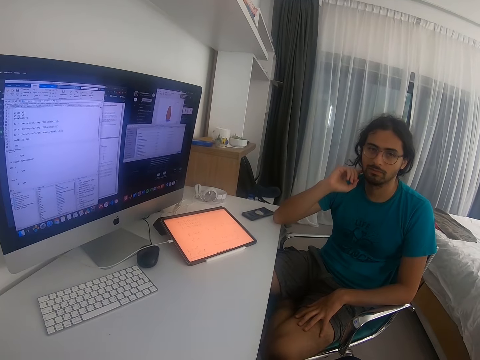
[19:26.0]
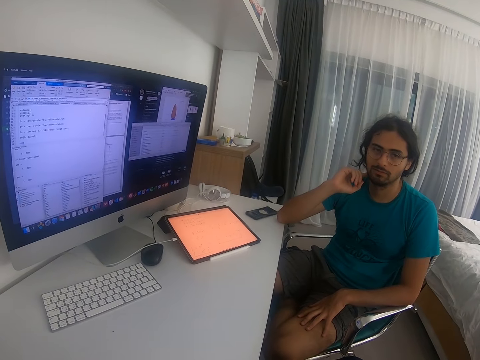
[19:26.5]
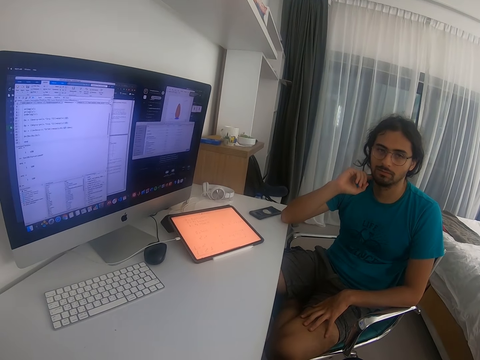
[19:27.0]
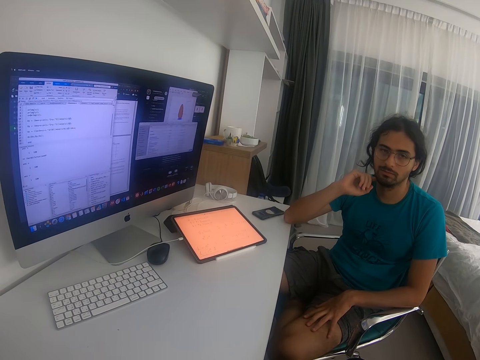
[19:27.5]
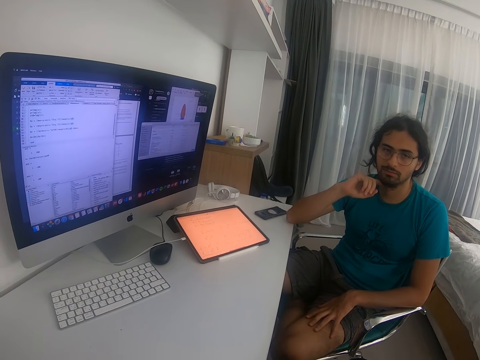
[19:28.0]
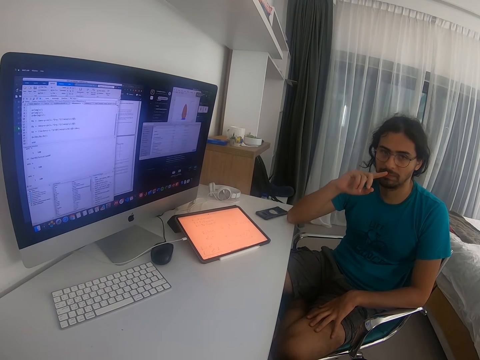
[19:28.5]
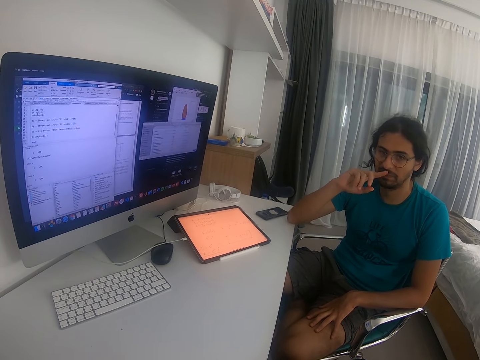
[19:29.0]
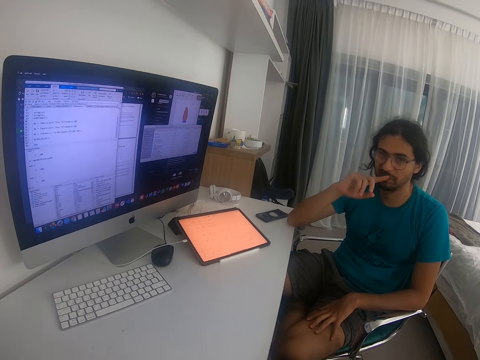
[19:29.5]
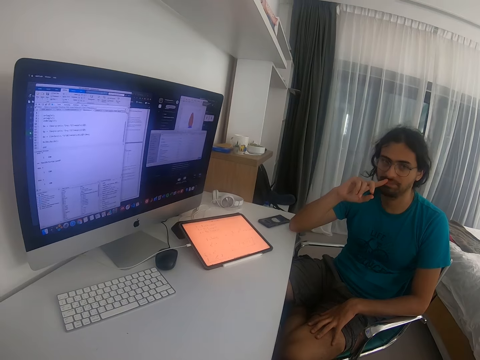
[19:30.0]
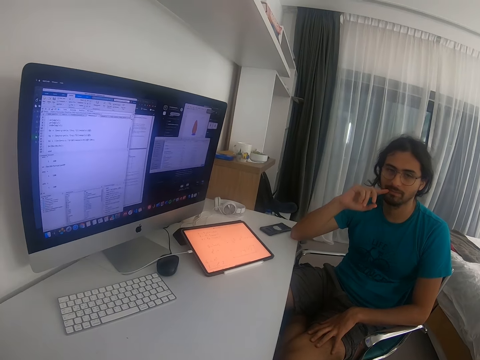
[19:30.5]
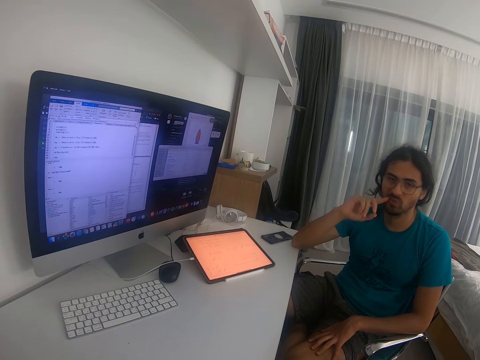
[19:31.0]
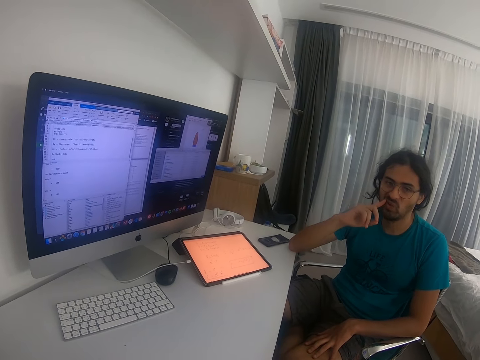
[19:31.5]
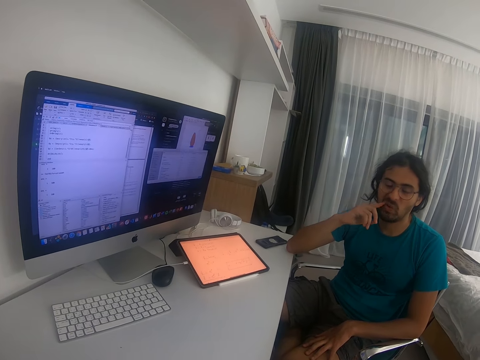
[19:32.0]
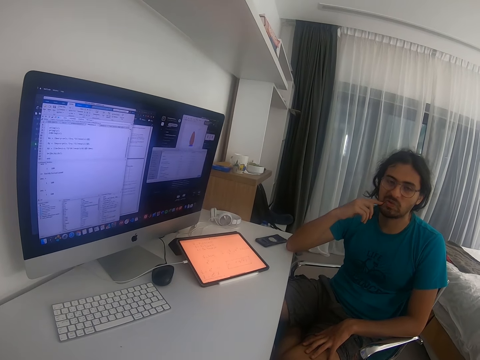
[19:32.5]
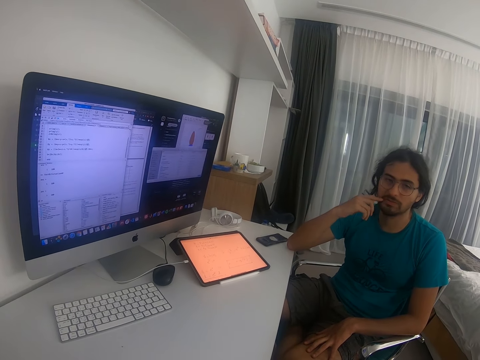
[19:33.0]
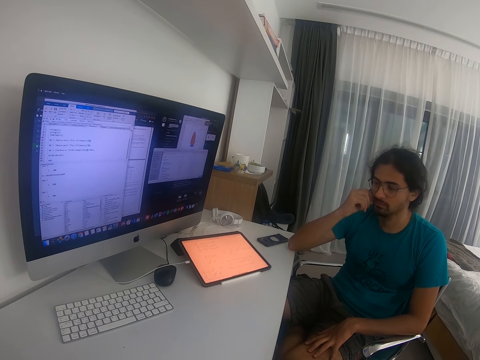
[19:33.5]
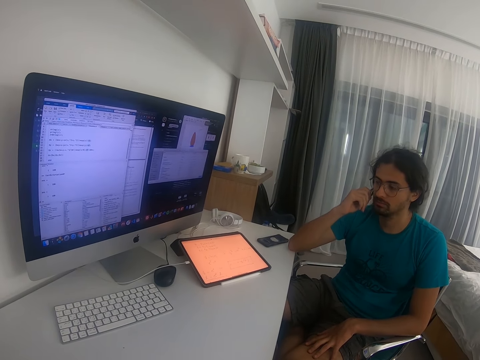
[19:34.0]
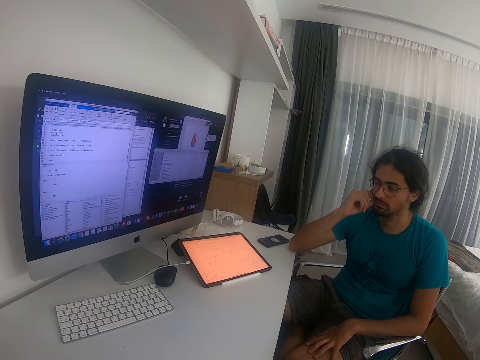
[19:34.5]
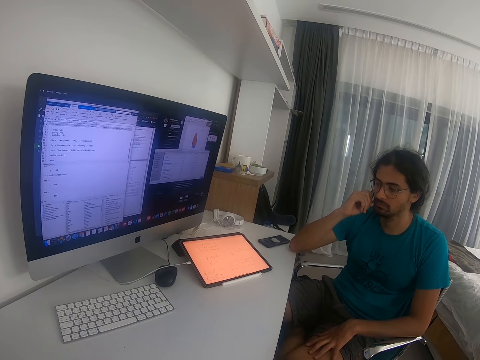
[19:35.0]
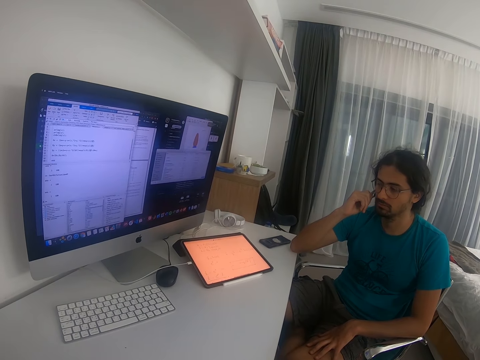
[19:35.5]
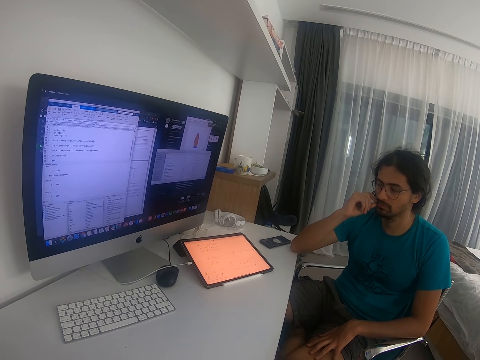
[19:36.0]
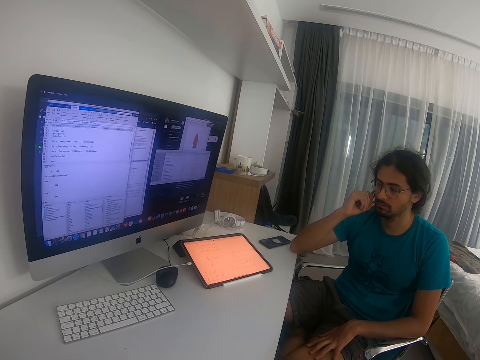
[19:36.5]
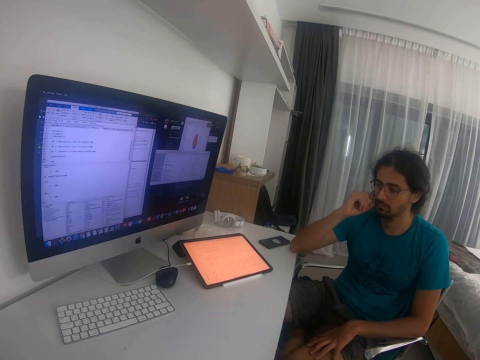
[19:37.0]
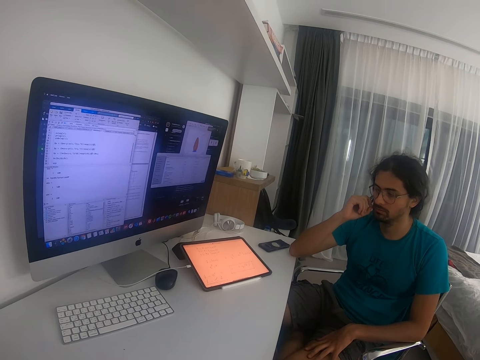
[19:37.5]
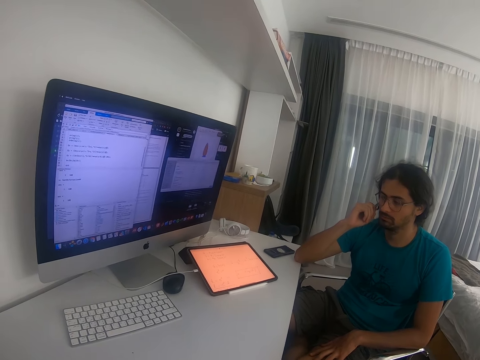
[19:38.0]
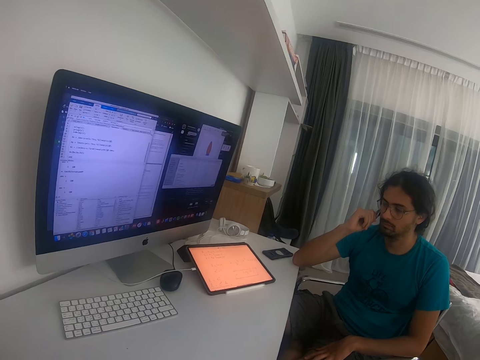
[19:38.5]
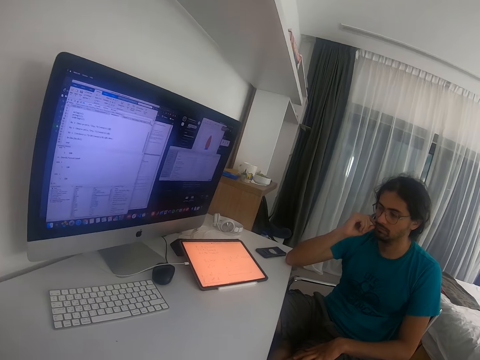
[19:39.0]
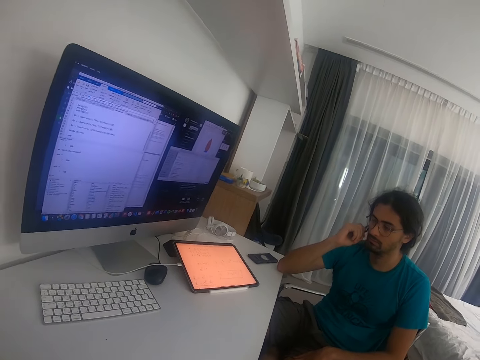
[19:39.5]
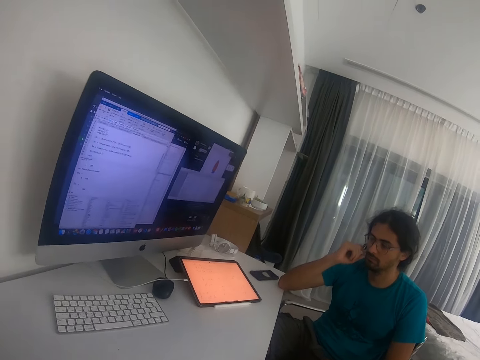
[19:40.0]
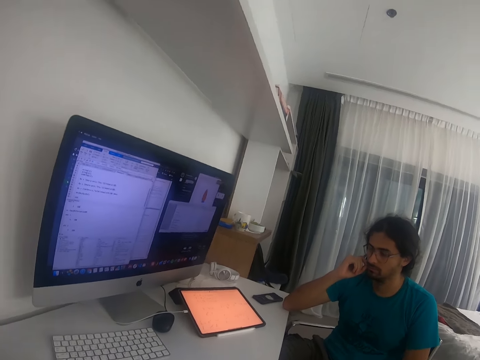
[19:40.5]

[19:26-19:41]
A person touches the nostril.

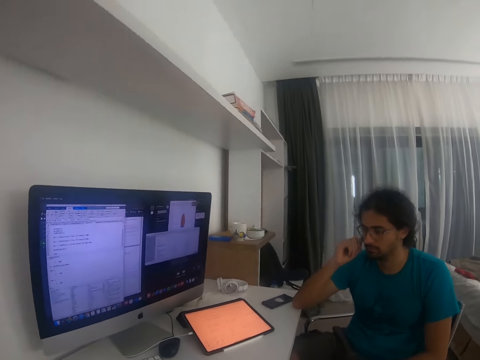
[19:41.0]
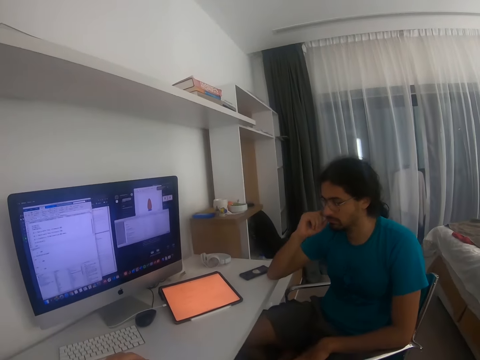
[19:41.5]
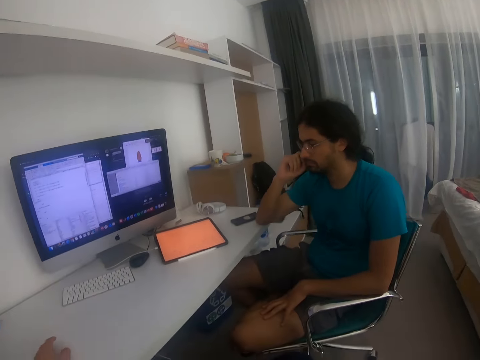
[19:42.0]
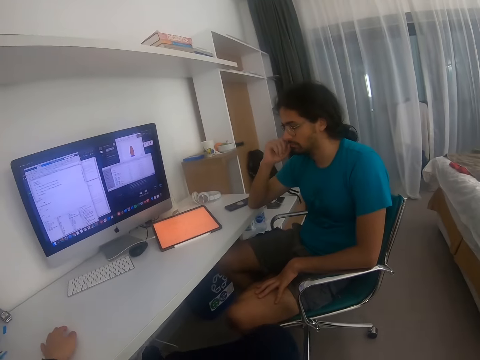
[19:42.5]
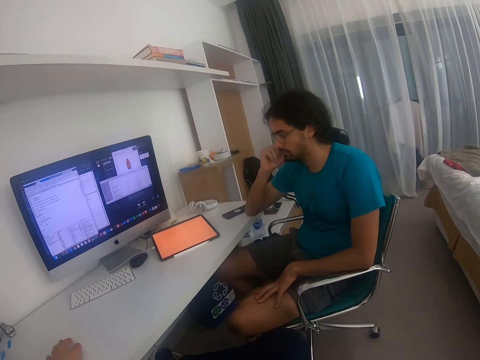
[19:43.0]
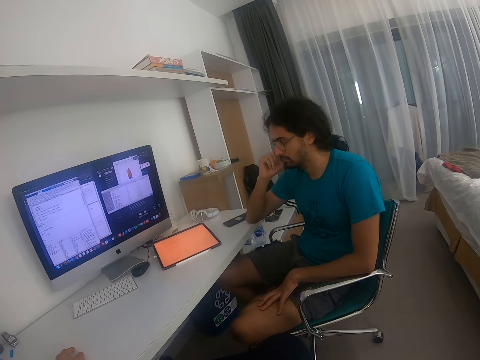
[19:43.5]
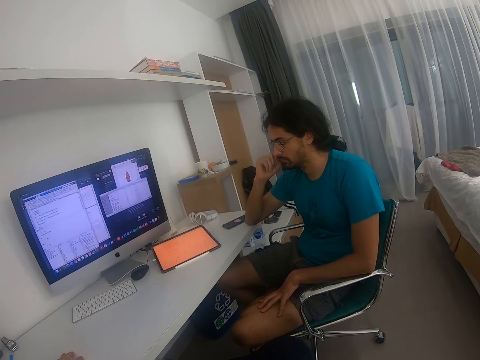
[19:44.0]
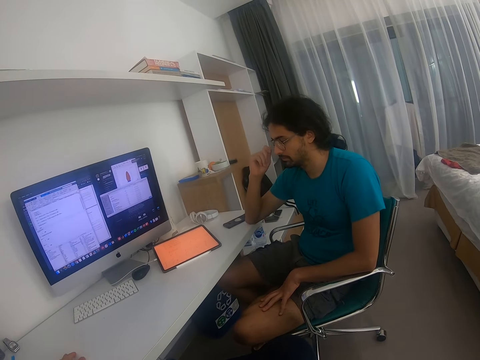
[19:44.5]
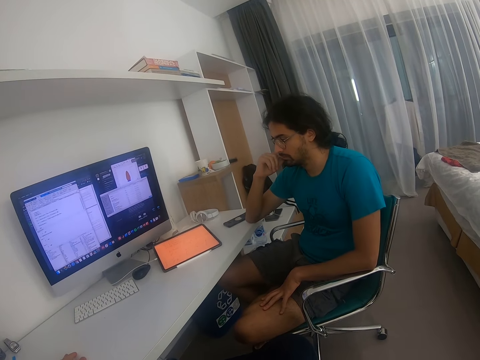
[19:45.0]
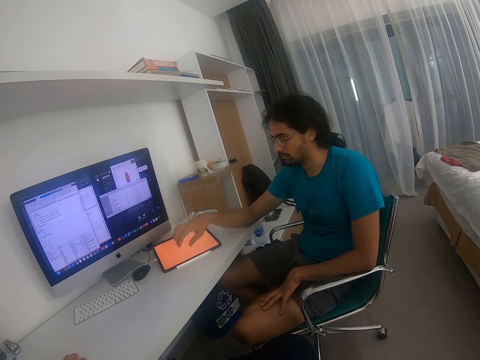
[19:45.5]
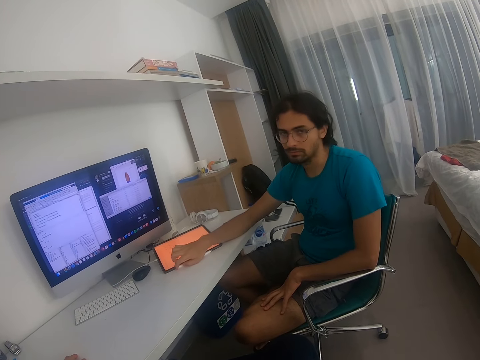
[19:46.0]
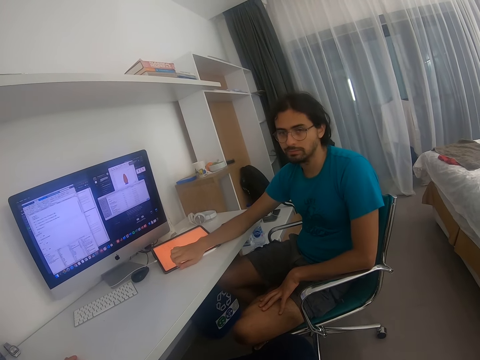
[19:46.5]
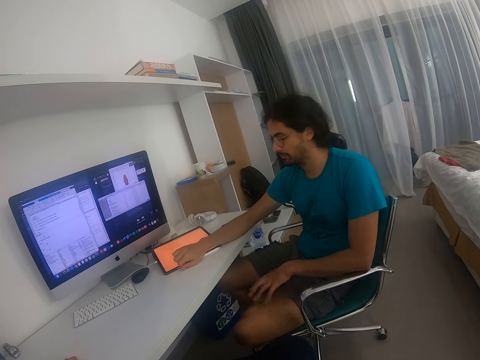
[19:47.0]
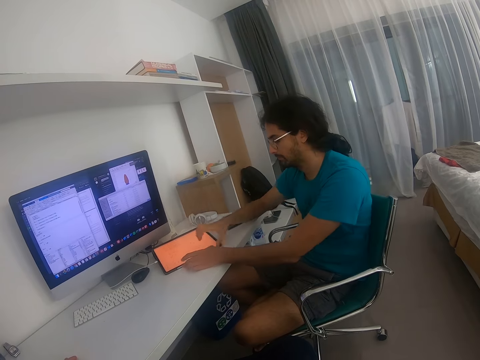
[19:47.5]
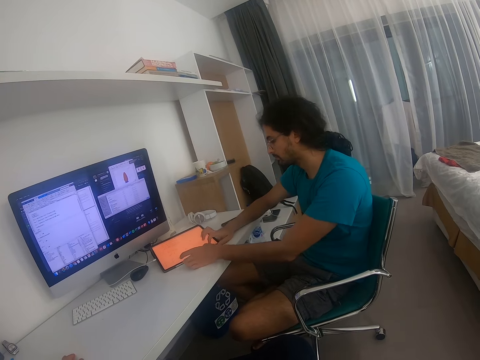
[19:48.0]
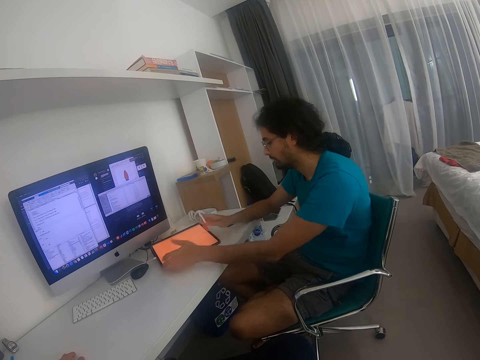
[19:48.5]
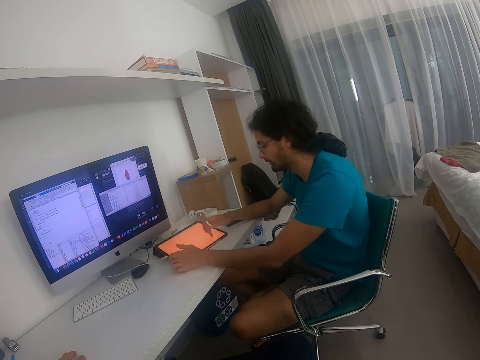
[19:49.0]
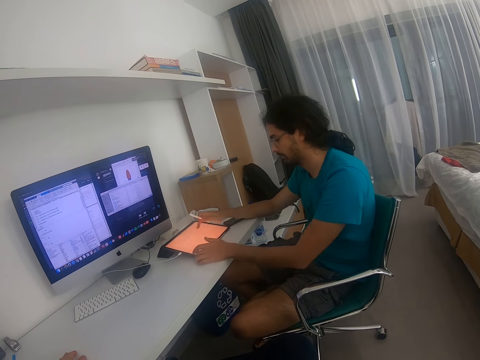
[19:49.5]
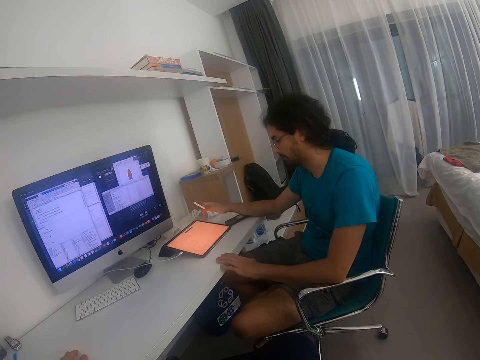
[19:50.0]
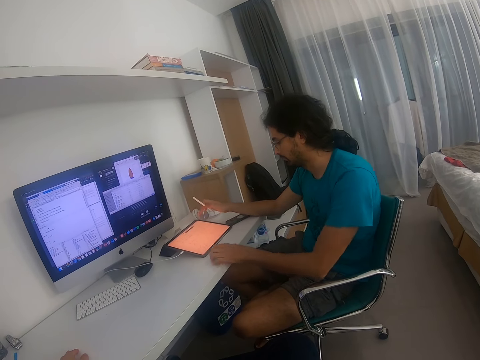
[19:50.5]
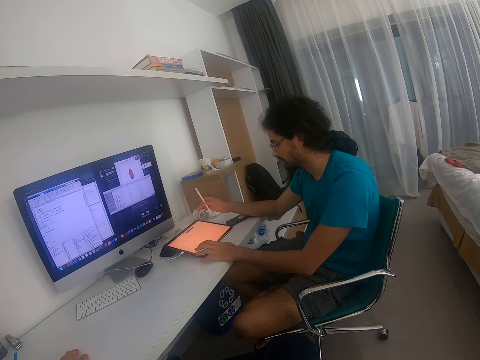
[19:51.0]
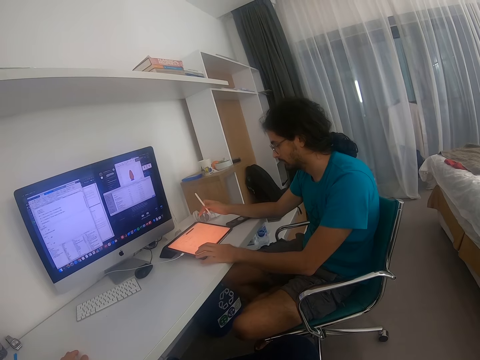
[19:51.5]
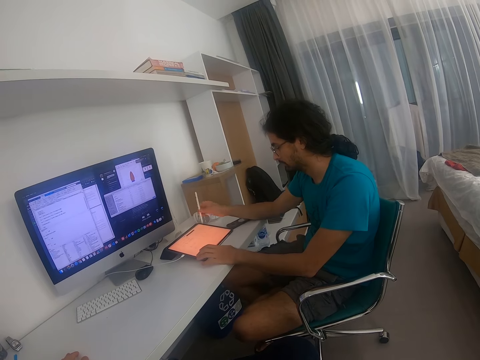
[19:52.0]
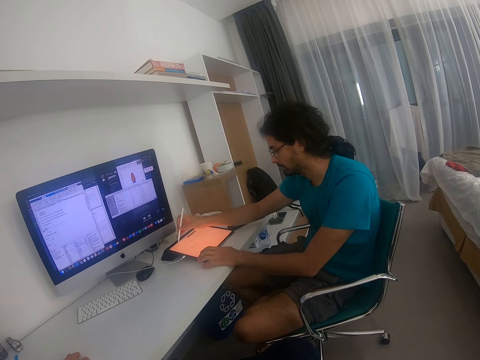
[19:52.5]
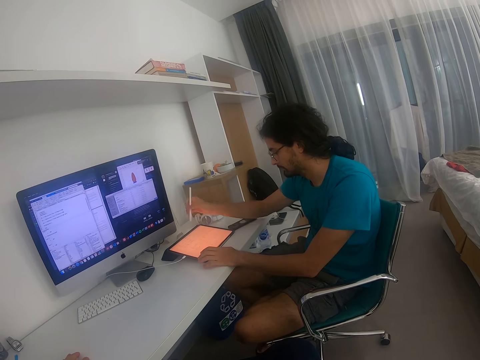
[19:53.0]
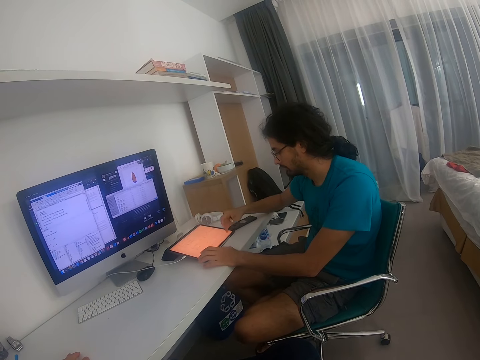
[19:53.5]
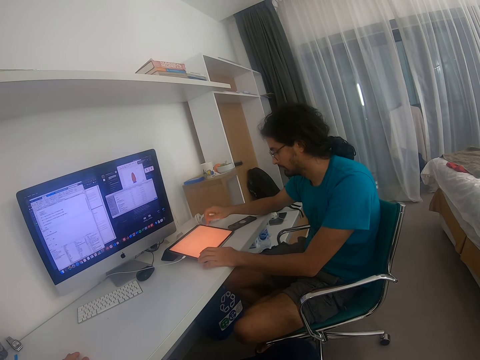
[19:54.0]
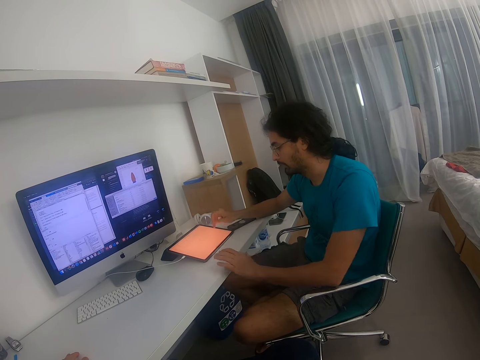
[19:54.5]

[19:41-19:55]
A person takes the biro. The person operates the iPad or tablet.
